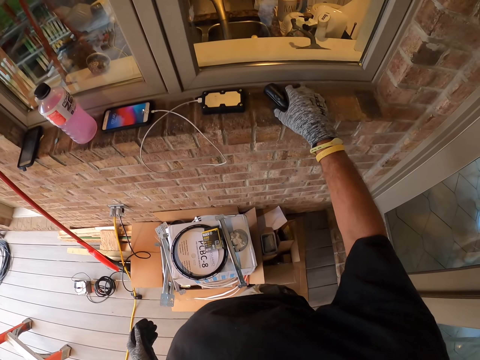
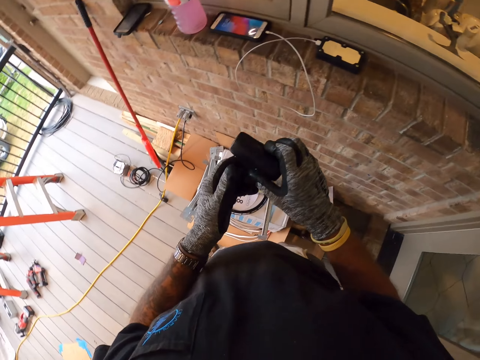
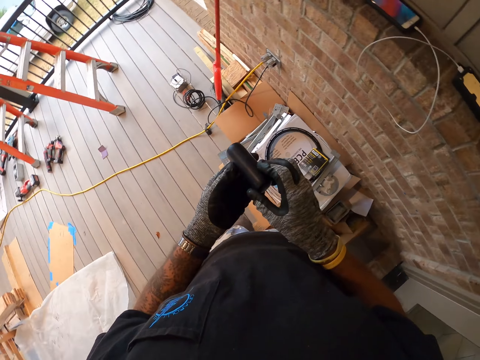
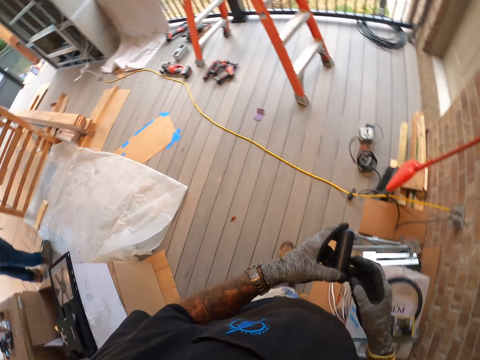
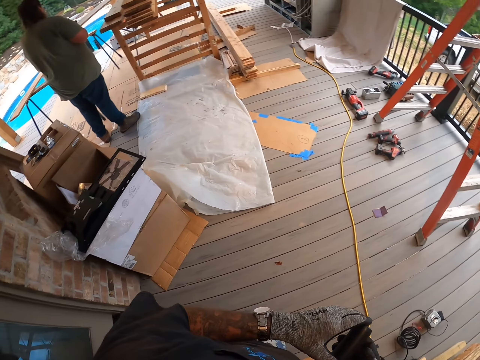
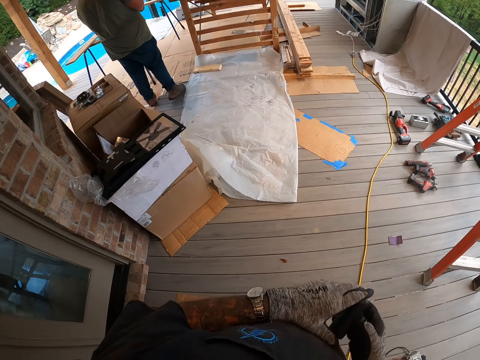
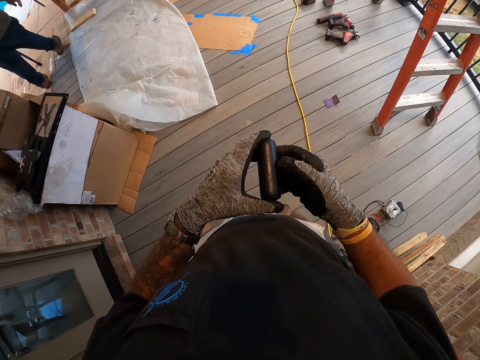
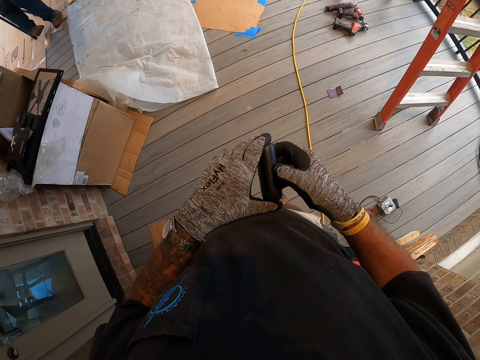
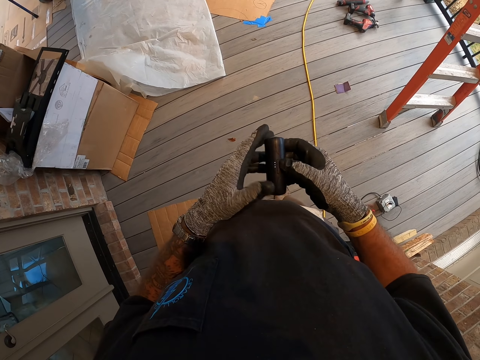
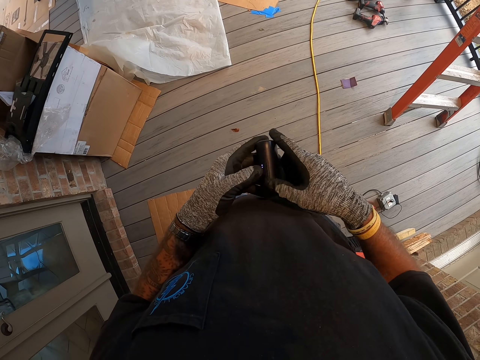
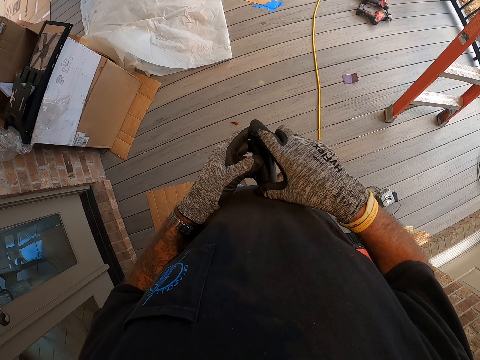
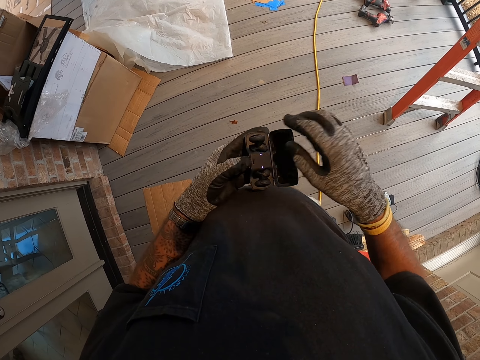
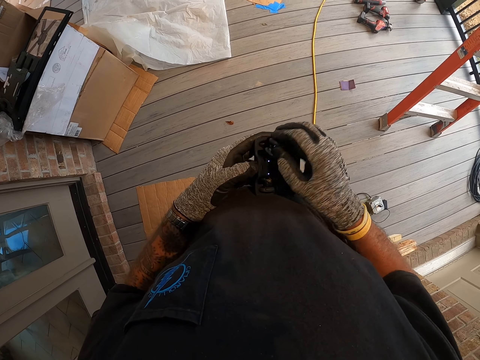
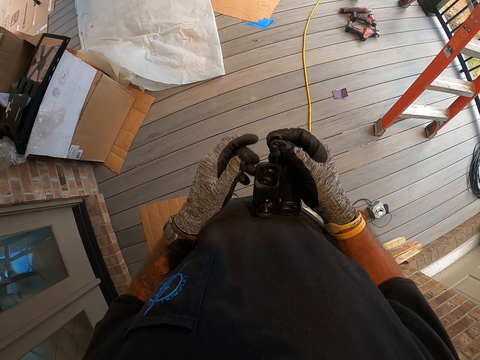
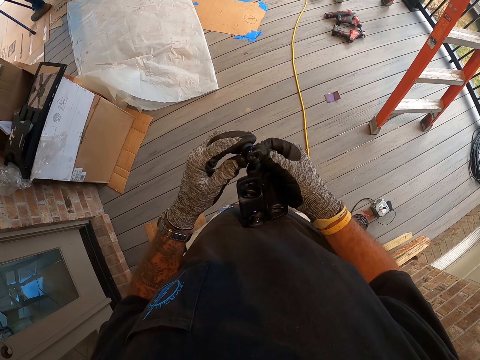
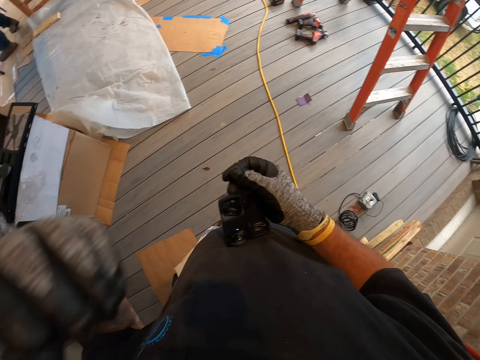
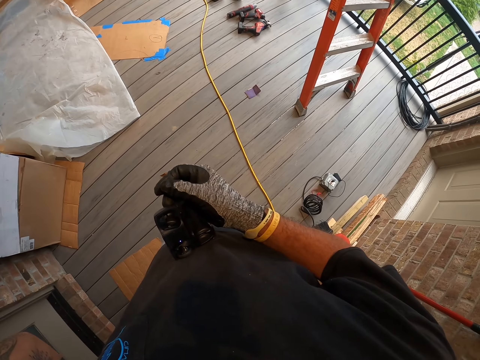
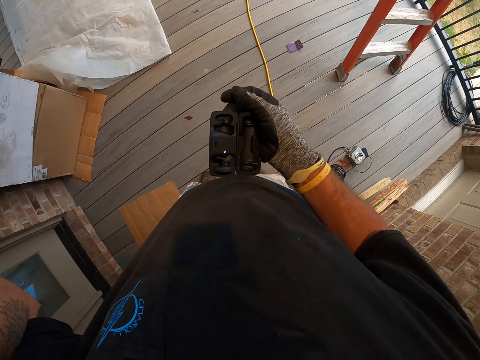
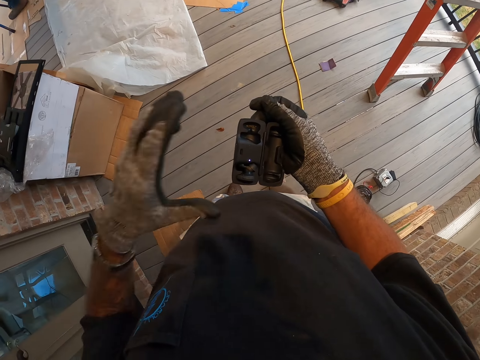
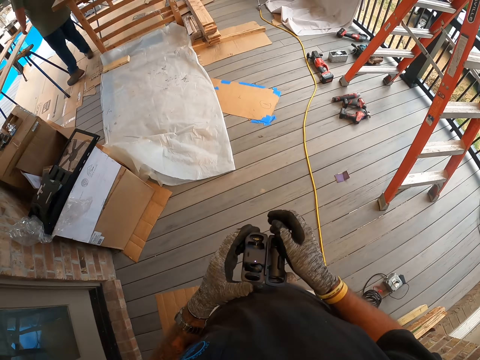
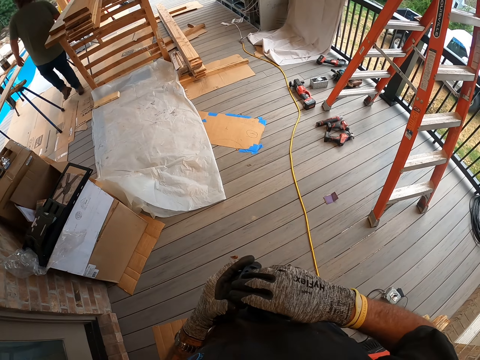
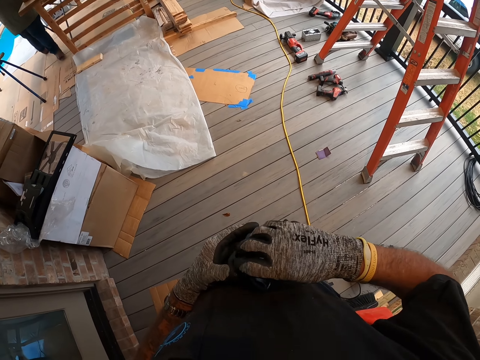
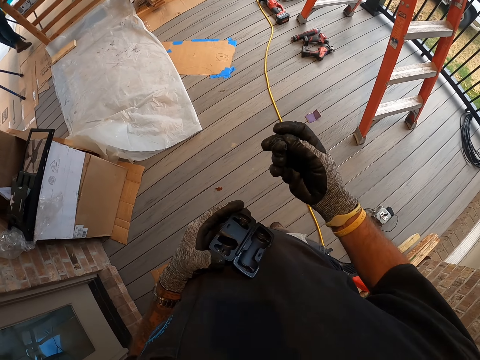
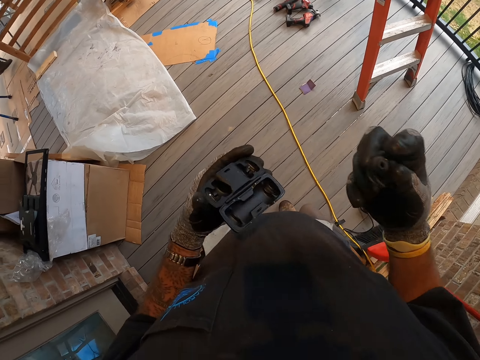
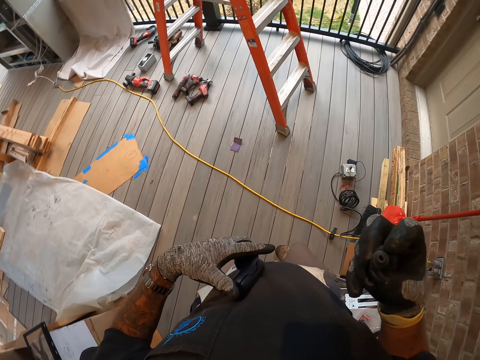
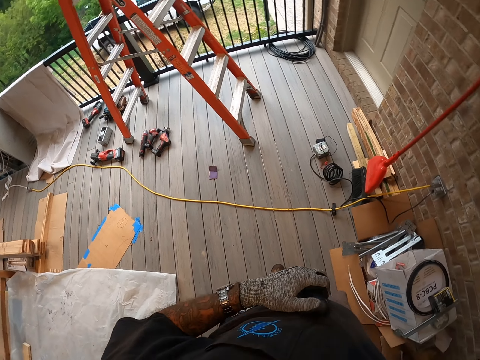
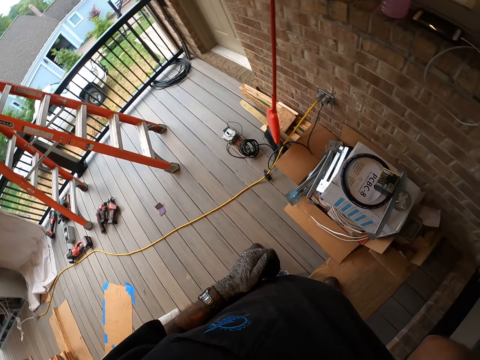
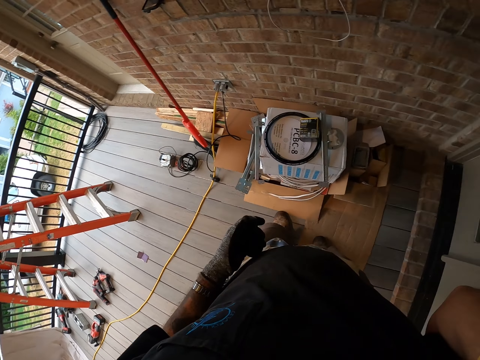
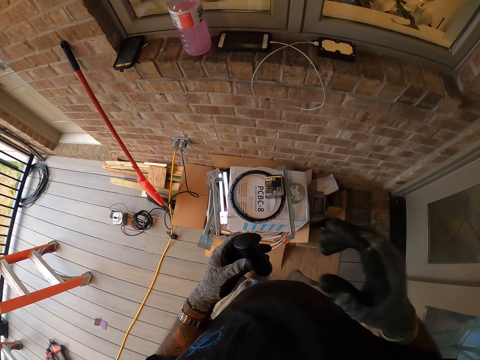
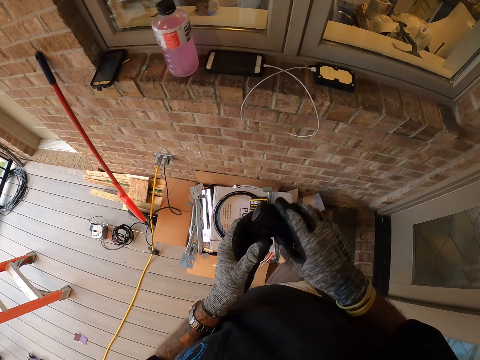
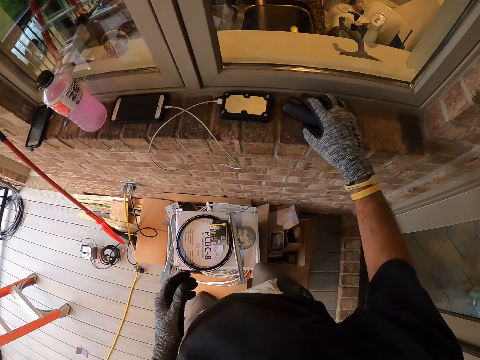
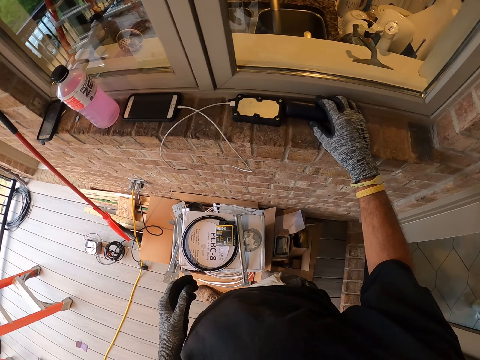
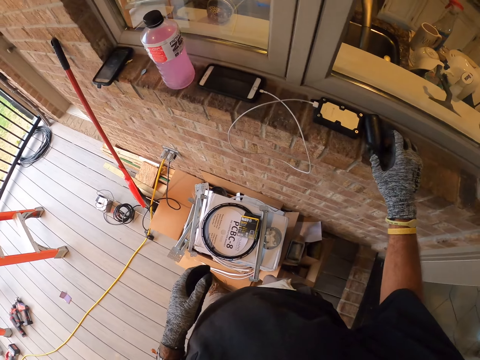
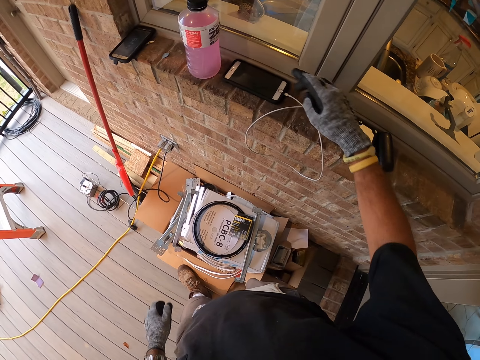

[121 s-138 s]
The camera wearer picks the earphone case from the window stool. They open the earphone case. They remove the earphone from the earphone case. They fix the earphone in the left ear. They remove the right earphone from the earphone case. They fix the right earphone in the right ear. They close the case. They move at the porch. They put the earphone case on the window stool.

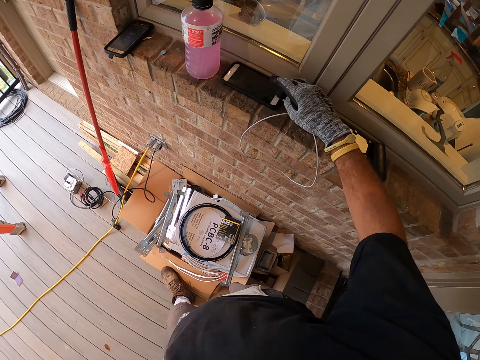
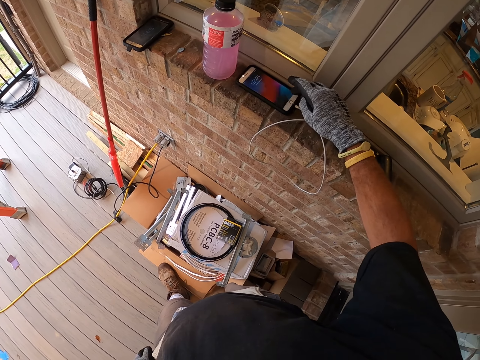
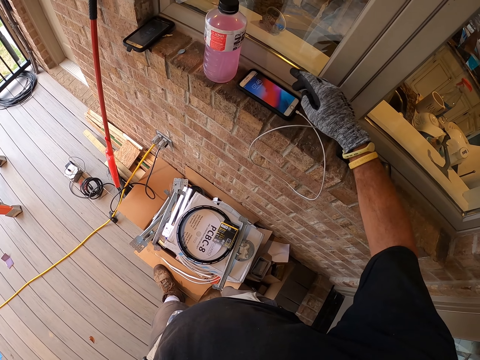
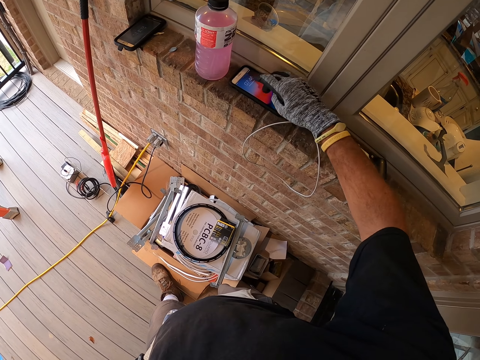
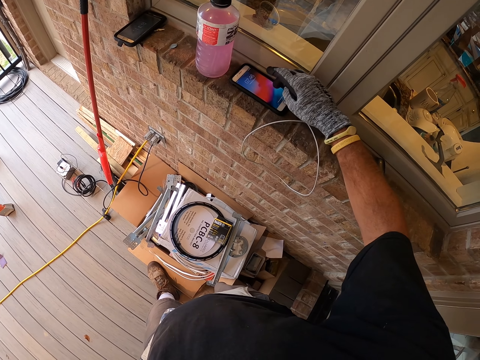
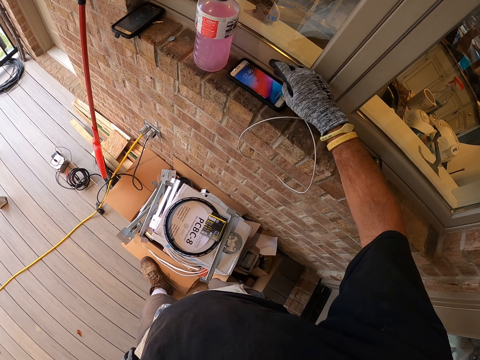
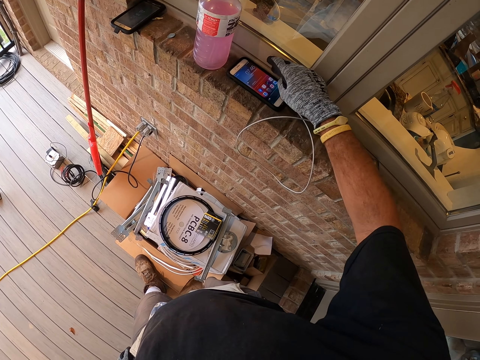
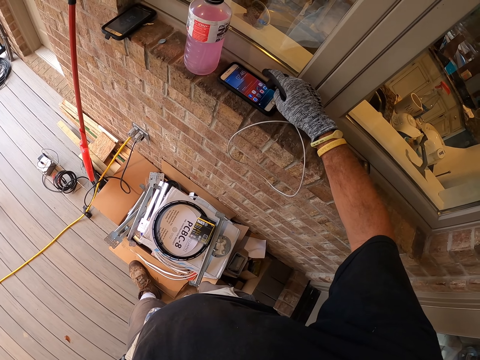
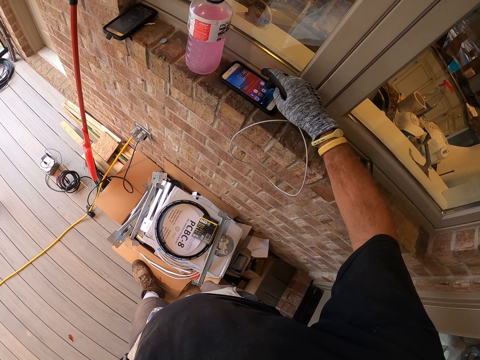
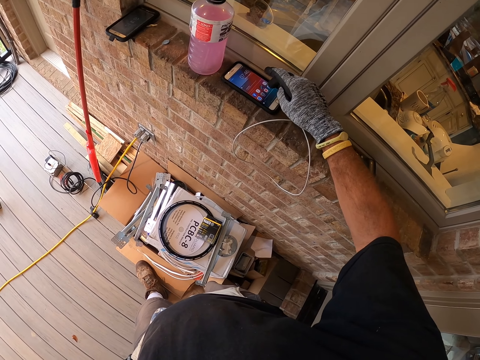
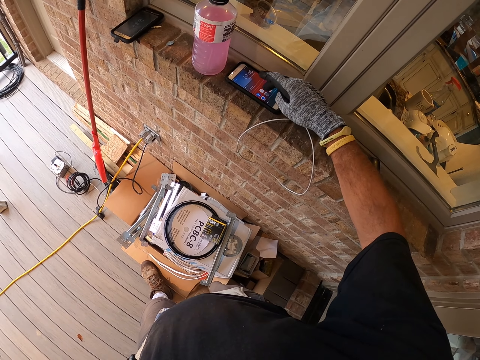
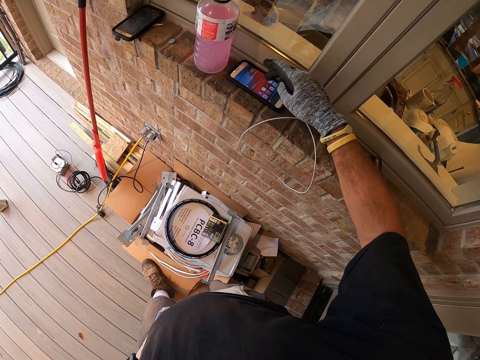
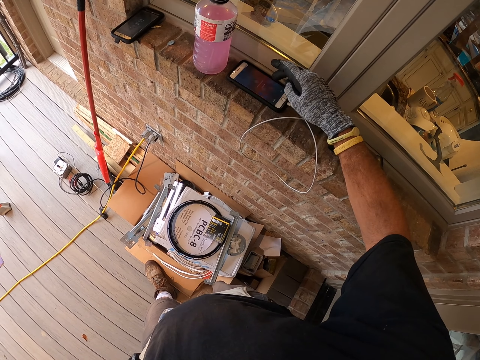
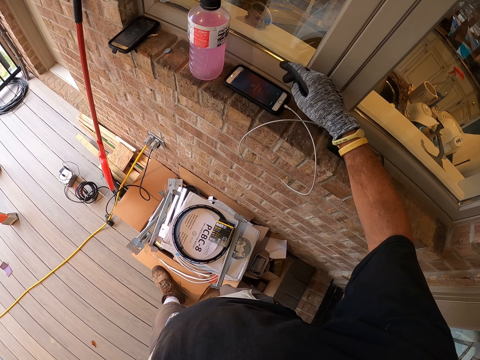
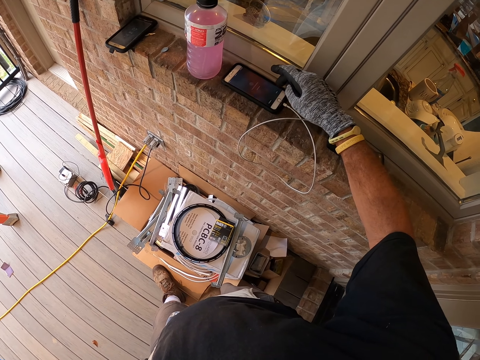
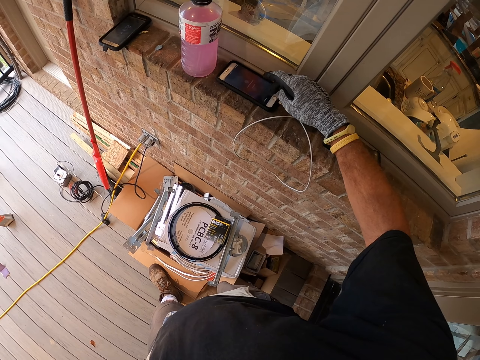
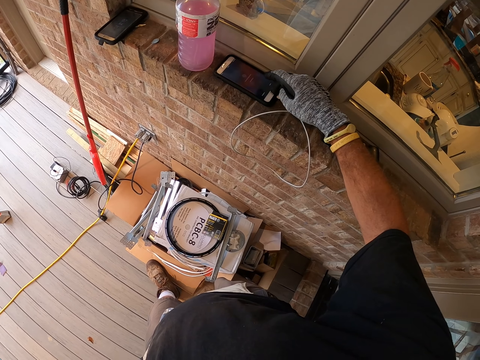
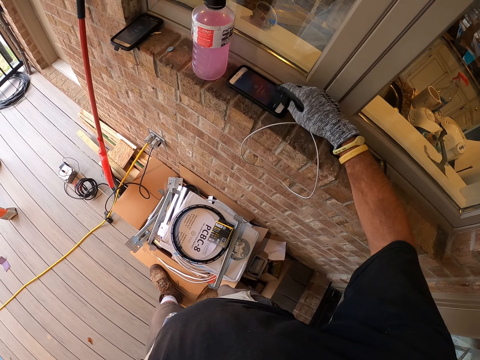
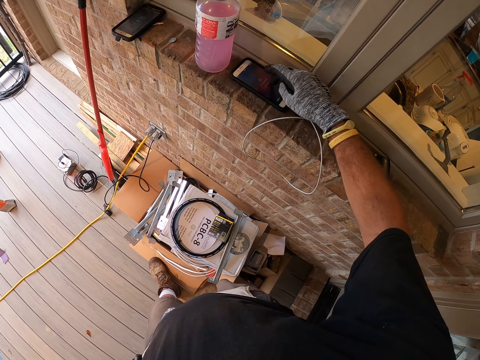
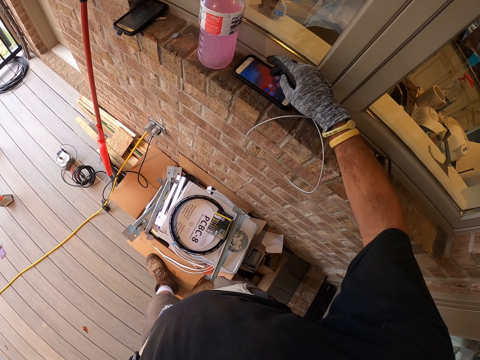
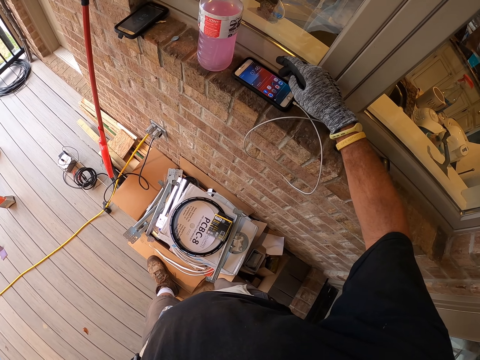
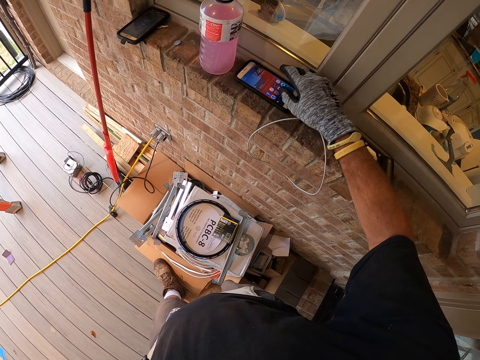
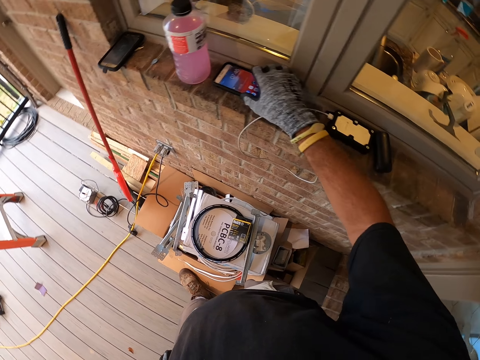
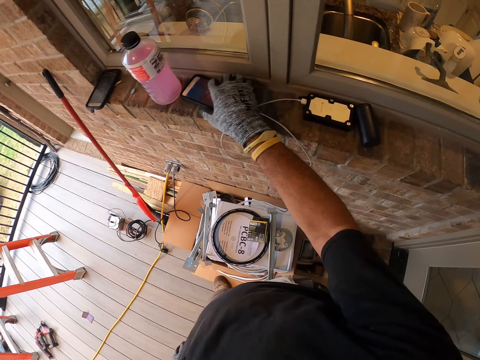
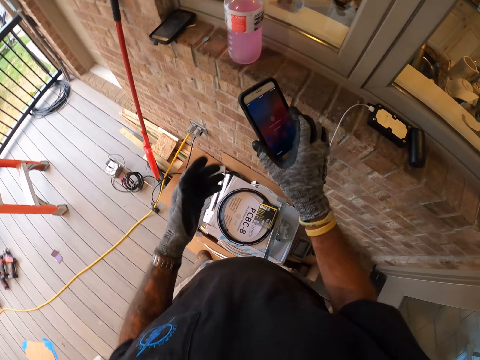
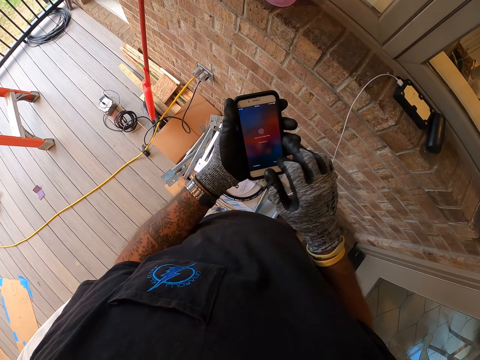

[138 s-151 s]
The camera wearer operates the phone. They pick the phone from the window stool.
